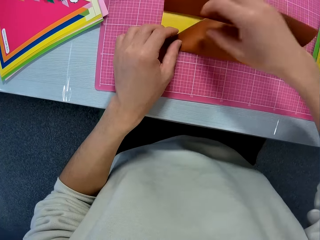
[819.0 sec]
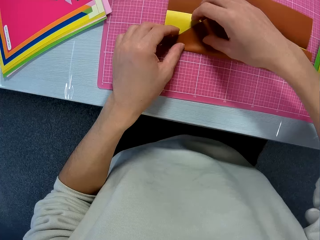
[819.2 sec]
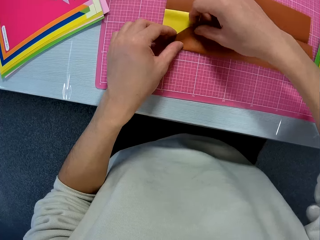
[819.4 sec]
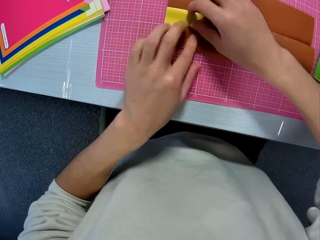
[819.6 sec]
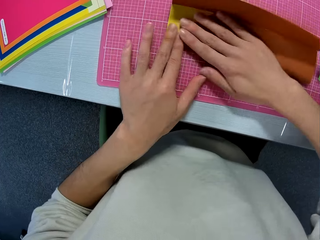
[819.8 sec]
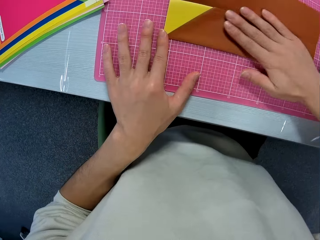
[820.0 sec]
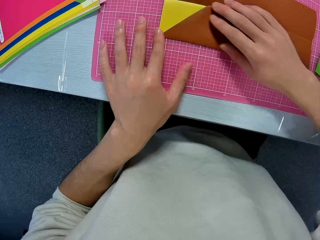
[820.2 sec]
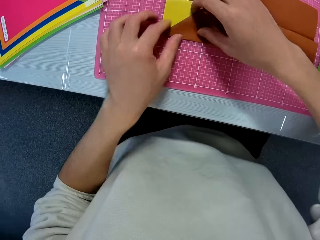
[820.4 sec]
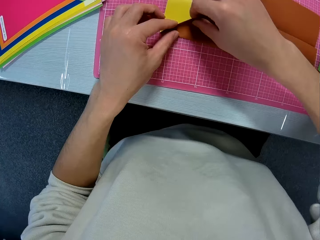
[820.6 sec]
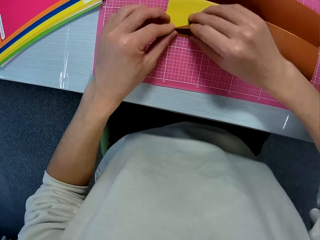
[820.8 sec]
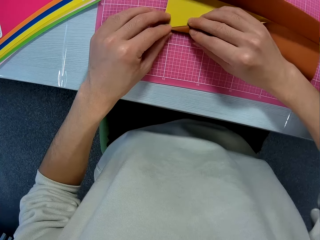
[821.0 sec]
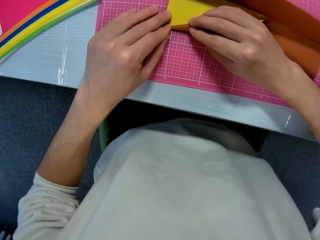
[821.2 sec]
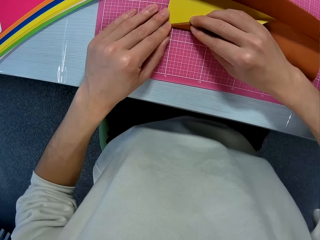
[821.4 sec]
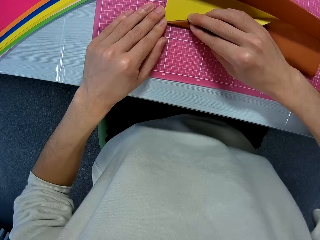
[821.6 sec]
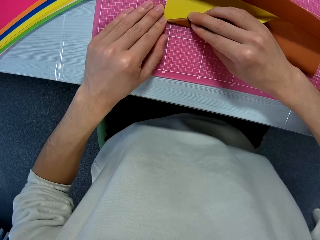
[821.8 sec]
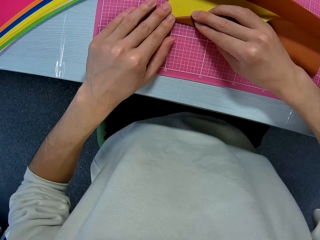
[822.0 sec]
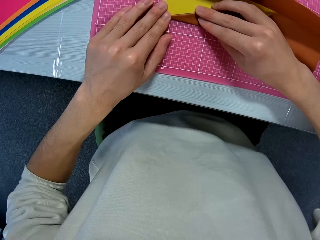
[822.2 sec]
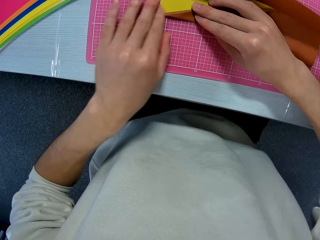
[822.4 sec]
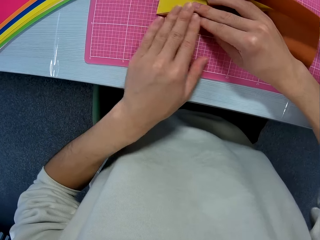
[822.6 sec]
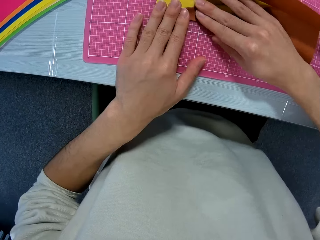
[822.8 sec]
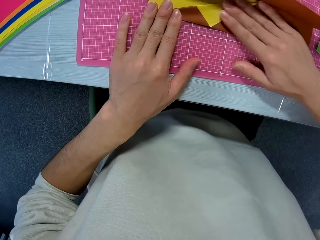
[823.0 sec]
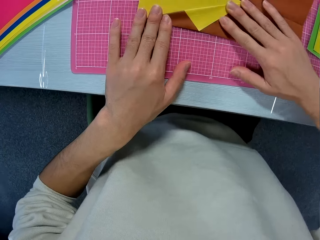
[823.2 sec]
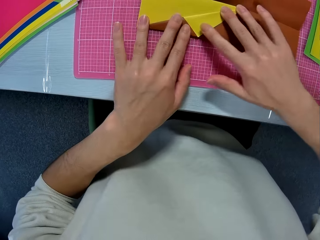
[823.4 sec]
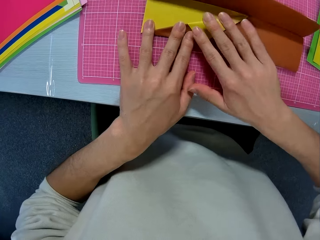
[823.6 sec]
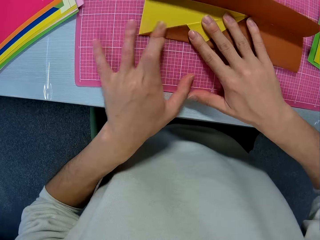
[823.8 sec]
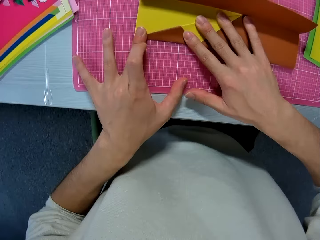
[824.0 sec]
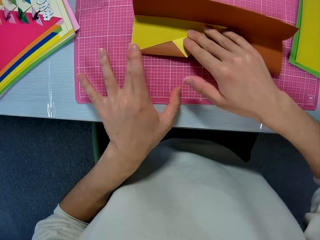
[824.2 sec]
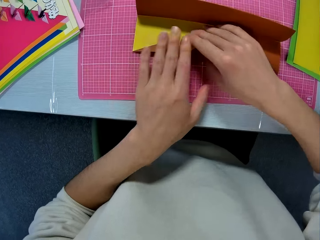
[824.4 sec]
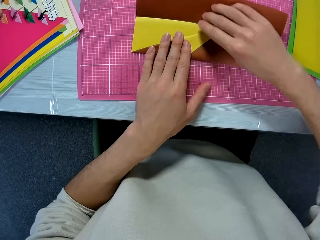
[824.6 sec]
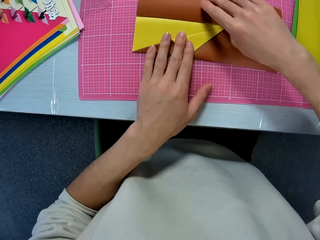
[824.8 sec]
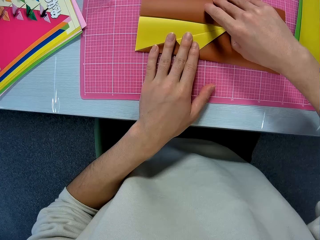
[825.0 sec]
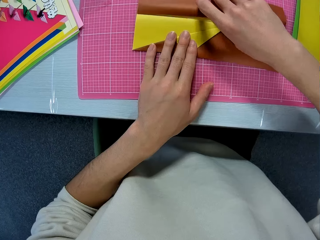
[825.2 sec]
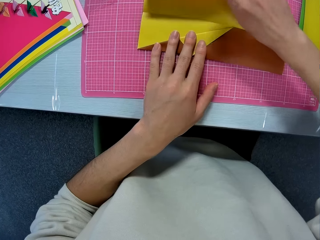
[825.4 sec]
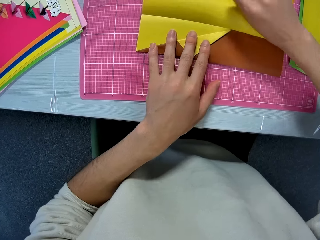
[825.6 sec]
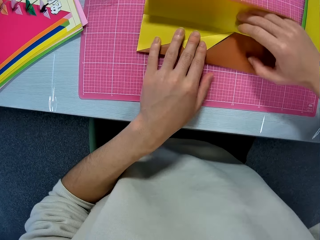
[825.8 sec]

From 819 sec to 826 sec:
The camera wearer aligns the paper craft.

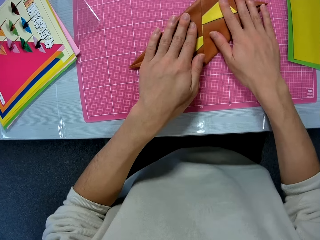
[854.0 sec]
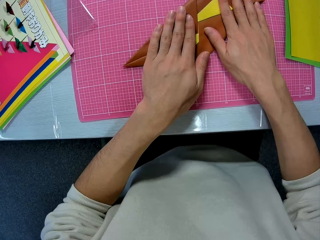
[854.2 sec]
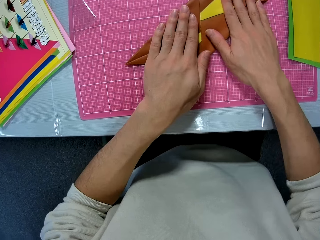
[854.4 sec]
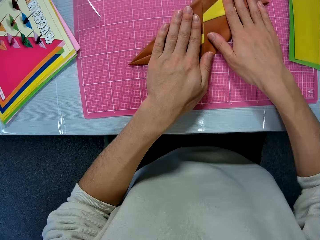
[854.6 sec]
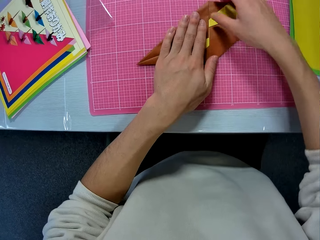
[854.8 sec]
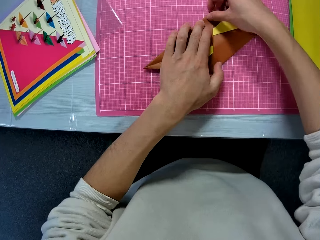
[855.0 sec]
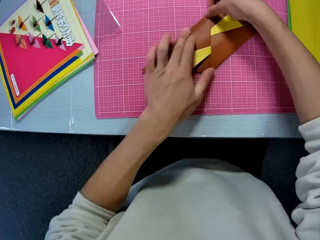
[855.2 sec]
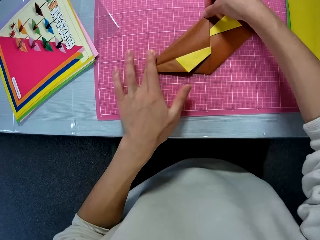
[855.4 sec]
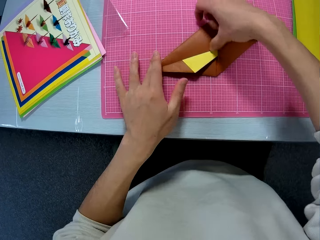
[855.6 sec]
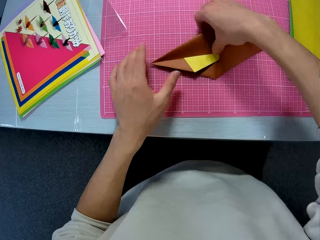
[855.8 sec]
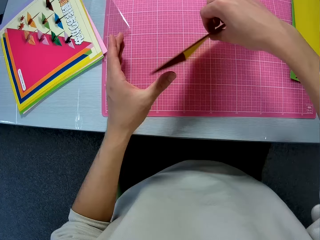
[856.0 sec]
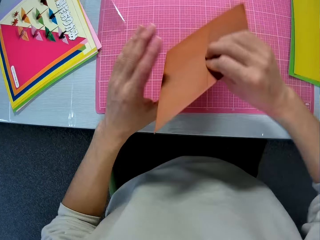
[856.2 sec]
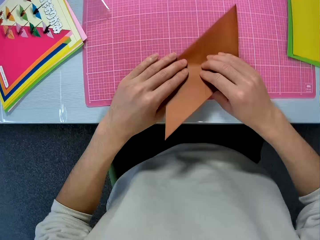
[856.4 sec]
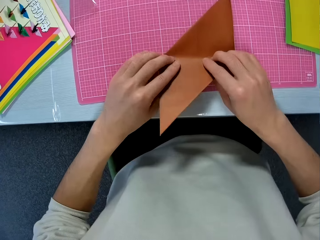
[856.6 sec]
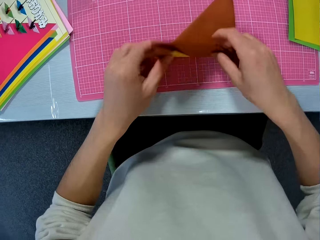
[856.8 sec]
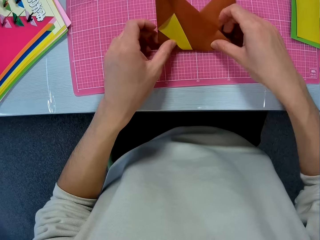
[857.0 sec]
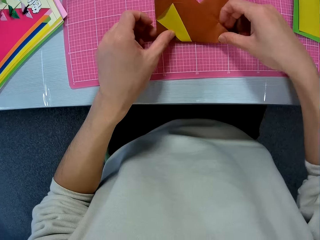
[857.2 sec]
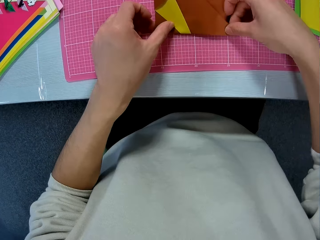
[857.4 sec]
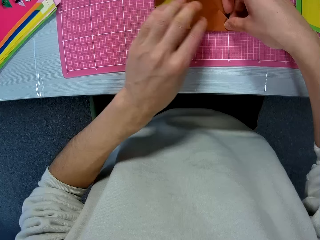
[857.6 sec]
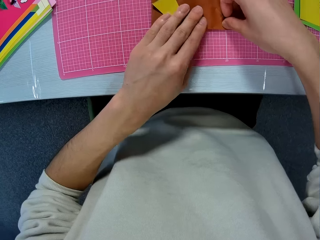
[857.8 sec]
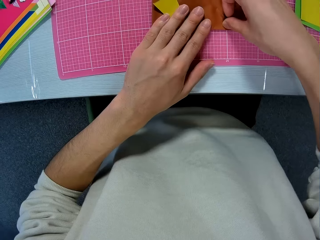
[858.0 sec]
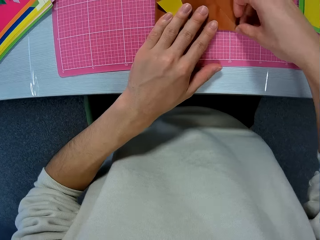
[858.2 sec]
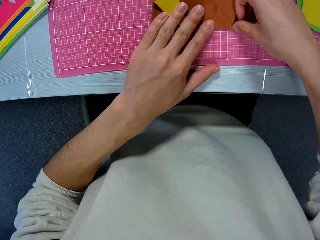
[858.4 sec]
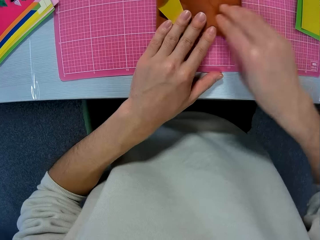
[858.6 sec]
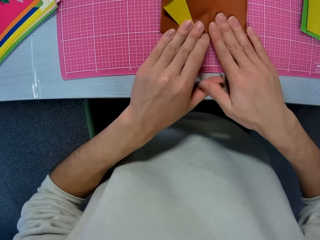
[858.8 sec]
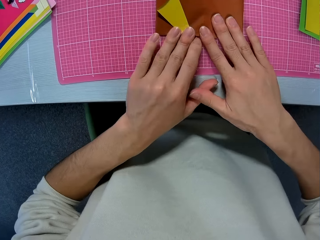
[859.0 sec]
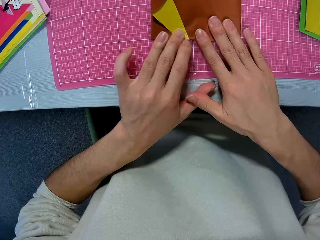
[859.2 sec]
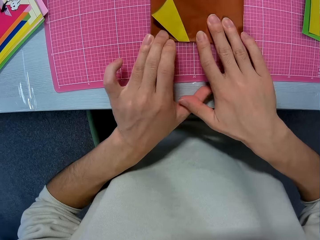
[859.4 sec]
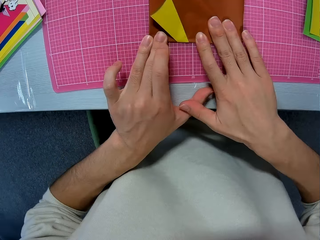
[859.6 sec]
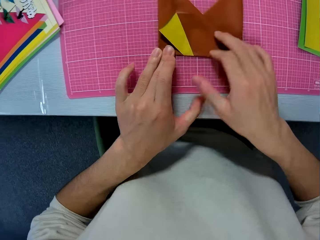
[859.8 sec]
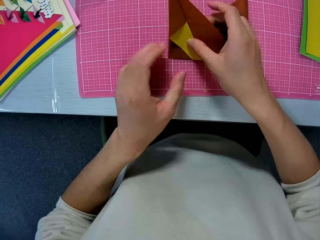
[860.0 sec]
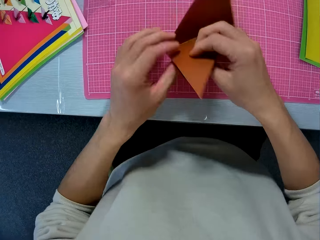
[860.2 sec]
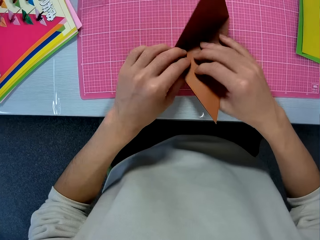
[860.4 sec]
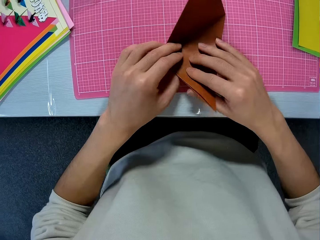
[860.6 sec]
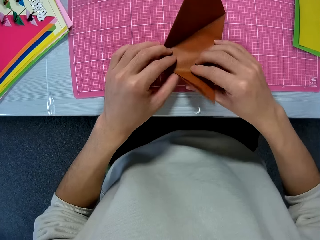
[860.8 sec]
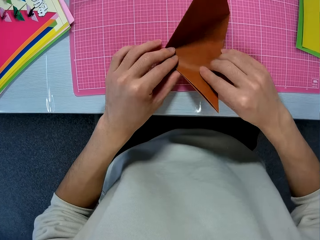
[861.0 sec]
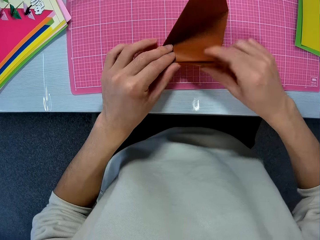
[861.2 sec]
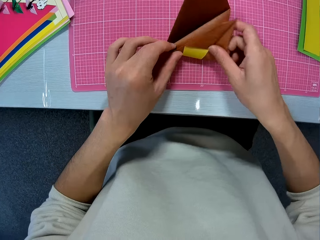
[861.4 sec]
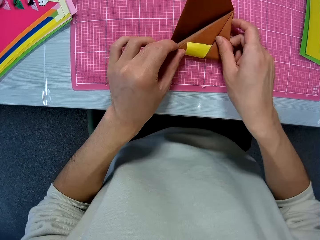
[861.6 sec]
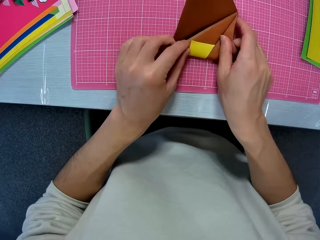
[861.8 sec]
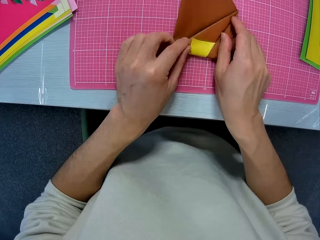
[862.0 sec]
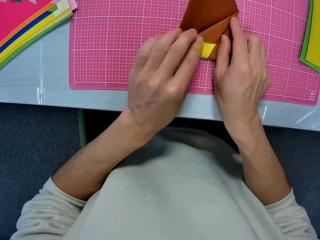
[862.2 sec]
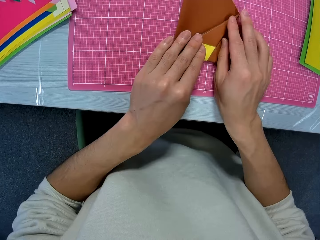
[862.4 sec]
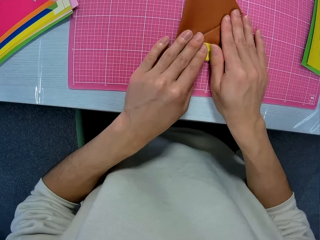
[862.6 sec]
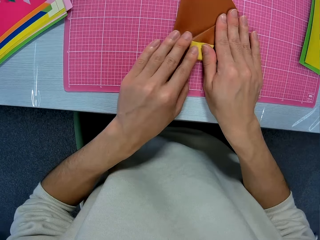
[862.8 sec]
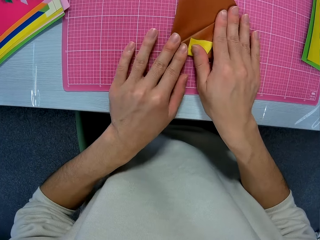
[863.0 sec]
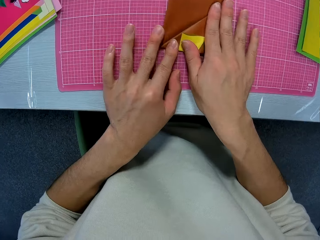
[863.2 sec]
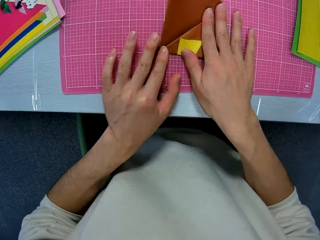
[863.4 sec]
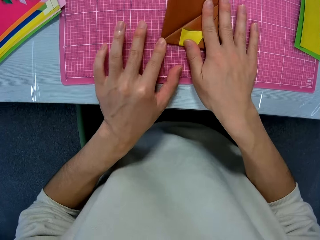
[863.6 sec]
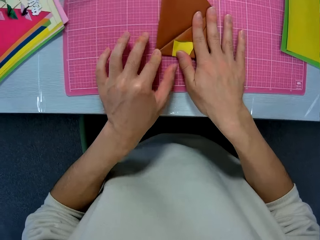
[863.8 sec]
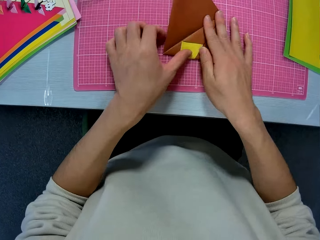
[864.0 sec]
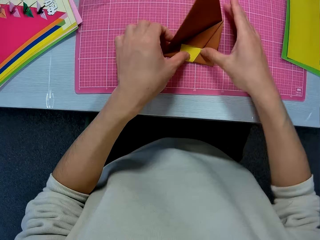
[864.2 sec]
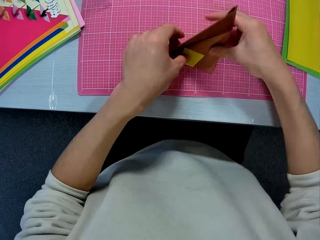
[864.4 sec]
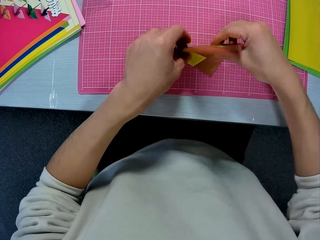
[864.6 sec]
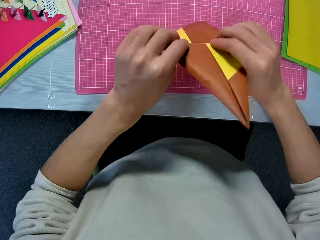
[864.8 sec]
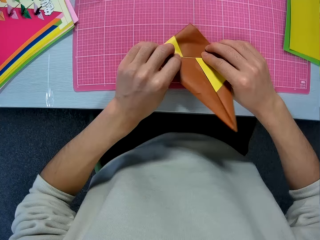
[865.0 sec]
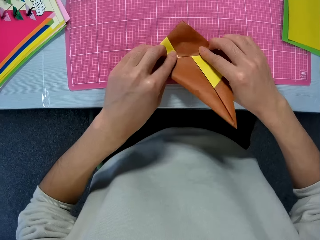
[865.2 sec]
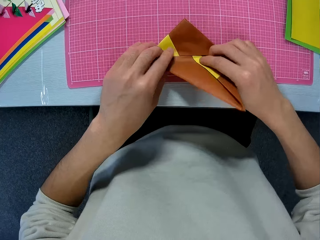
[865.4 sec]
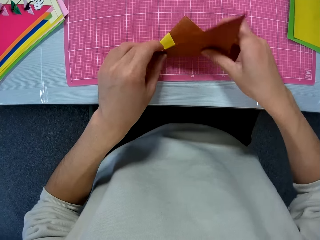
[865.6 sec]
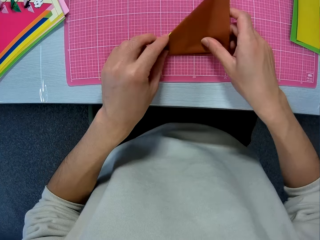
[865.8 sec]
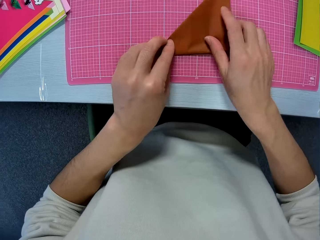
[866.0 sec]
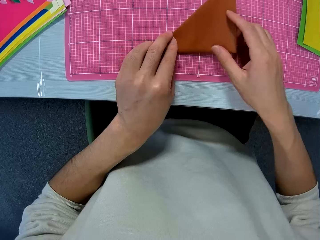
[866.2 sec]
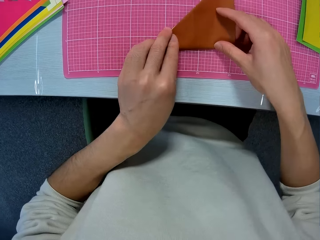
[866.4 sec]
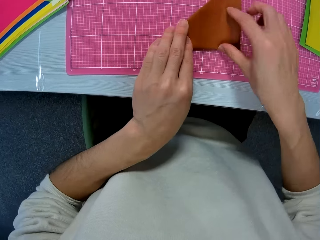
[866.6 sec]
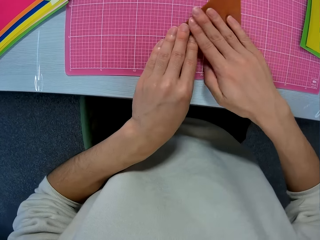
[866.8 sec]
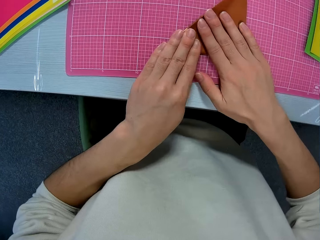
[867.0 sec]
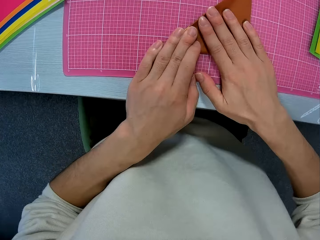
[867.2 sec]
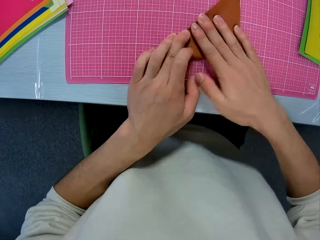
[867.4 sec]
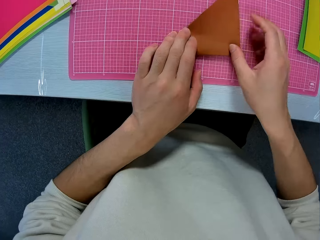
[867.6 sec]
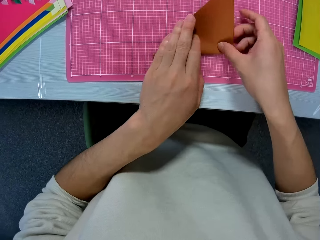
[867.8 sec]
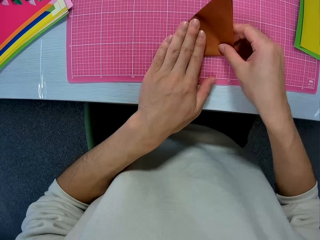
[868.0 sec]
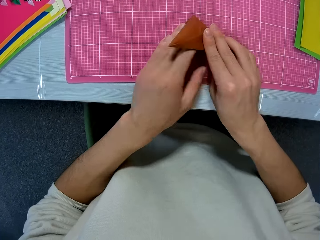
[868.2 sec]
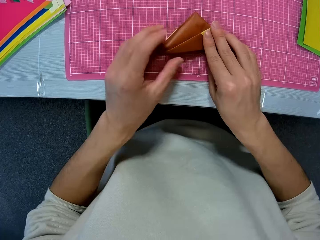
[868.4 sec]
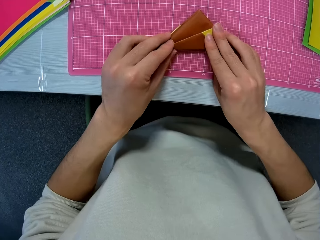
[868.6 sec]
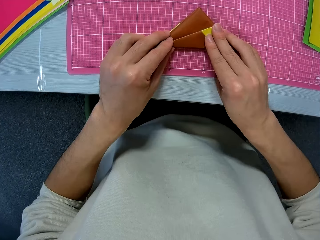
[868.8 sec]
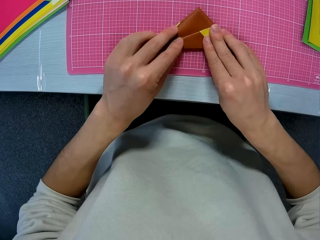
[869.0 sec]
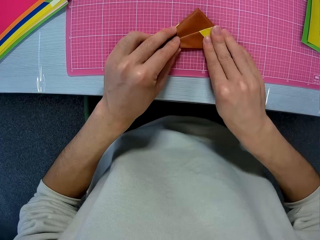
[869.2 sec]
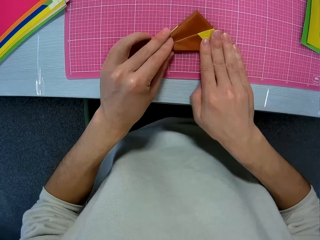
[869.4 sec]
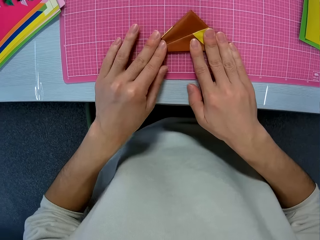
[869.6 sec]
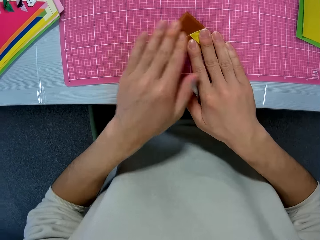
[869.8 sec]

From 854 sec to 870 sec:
The camera wearer turns the manila paper on the table. He folds the manila paper on the table with his hands.
